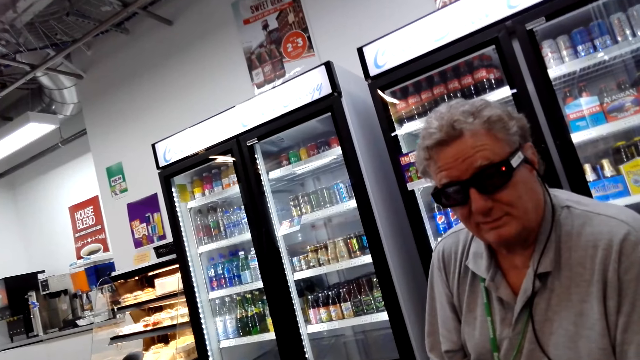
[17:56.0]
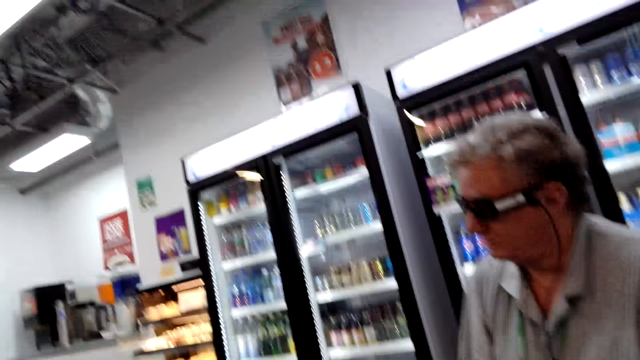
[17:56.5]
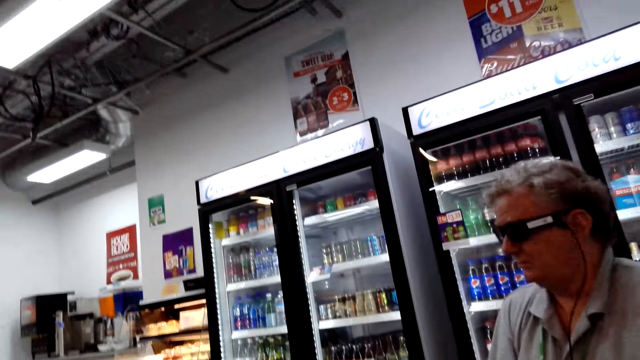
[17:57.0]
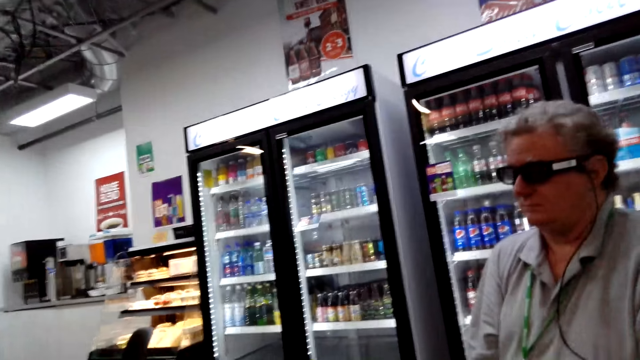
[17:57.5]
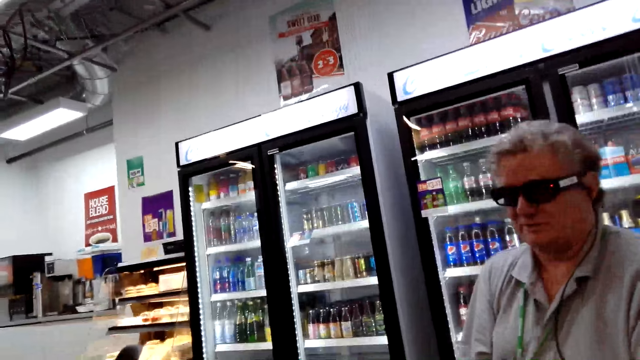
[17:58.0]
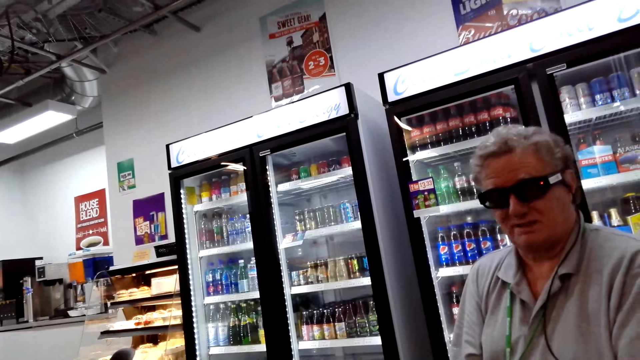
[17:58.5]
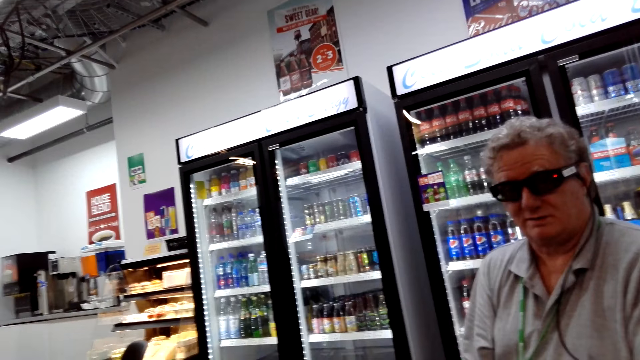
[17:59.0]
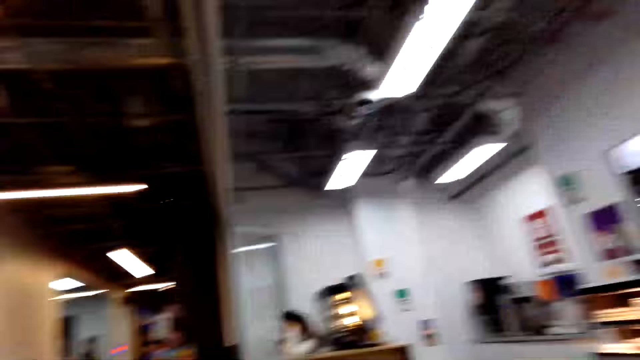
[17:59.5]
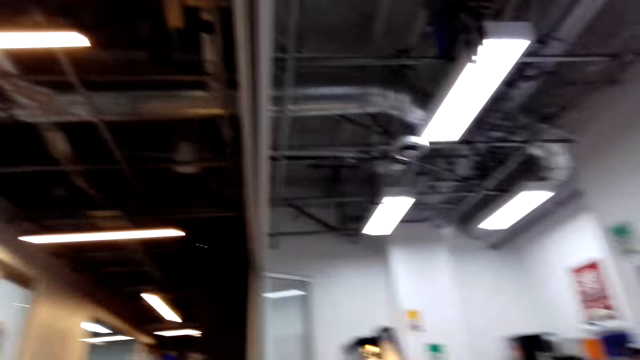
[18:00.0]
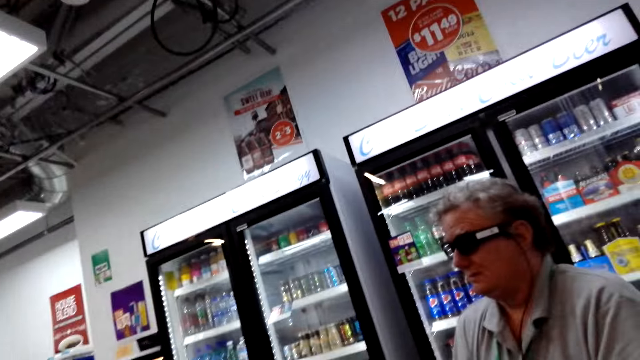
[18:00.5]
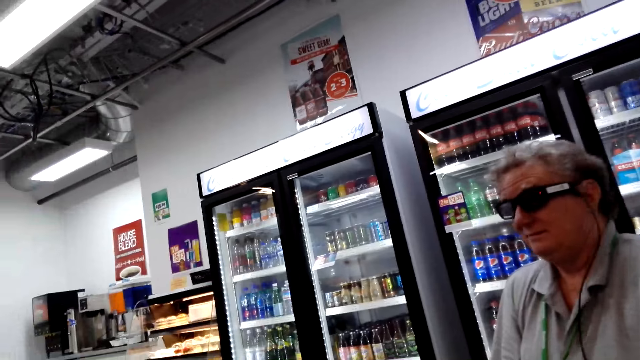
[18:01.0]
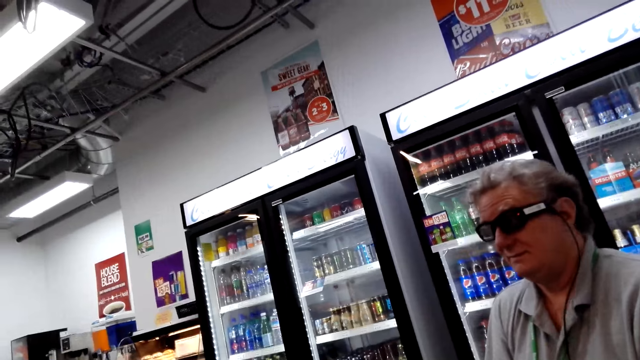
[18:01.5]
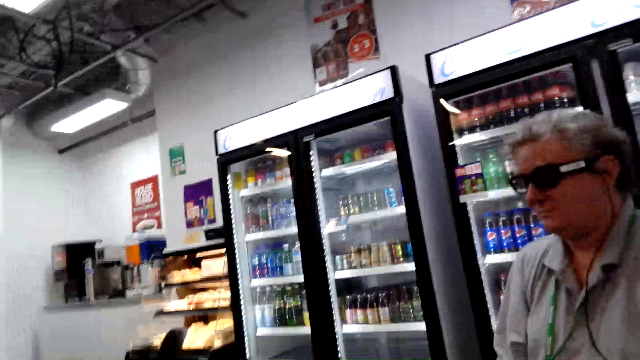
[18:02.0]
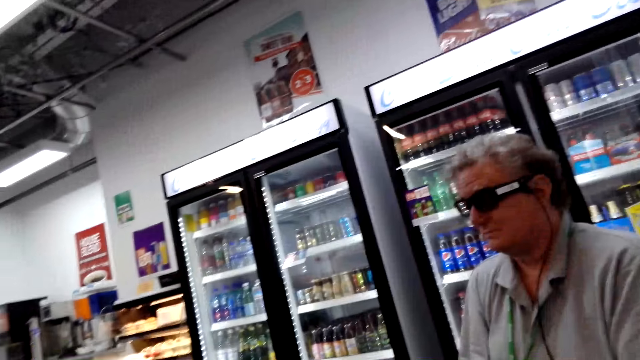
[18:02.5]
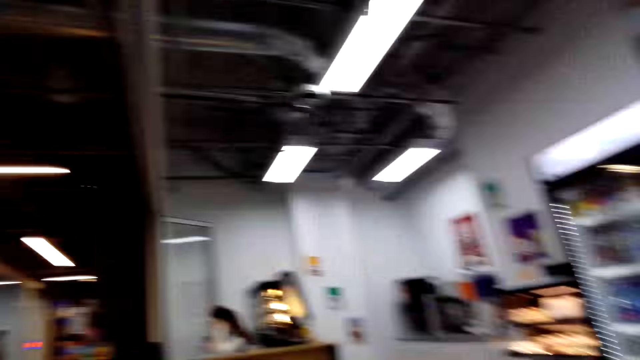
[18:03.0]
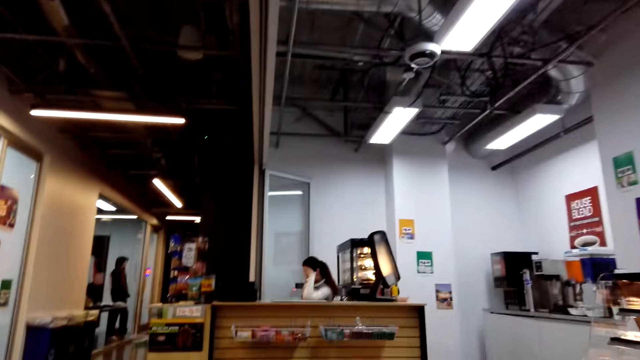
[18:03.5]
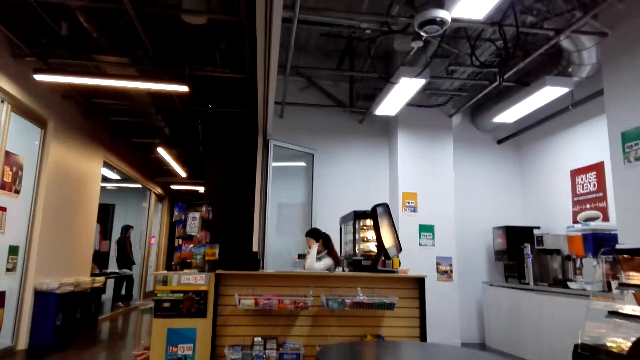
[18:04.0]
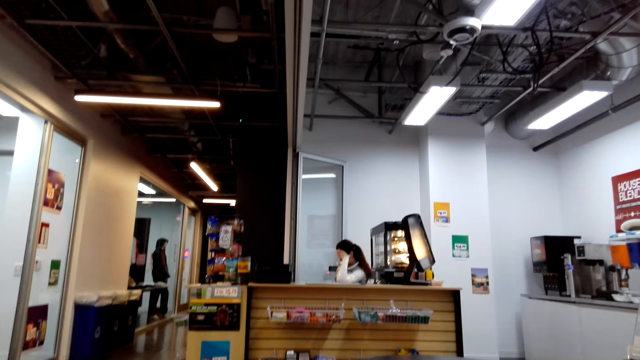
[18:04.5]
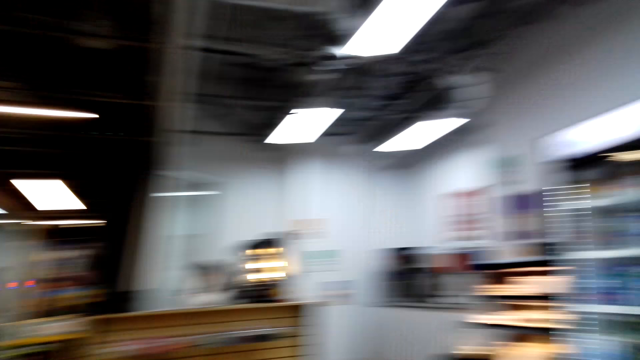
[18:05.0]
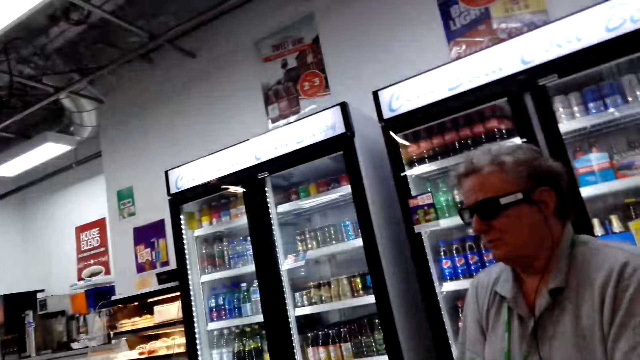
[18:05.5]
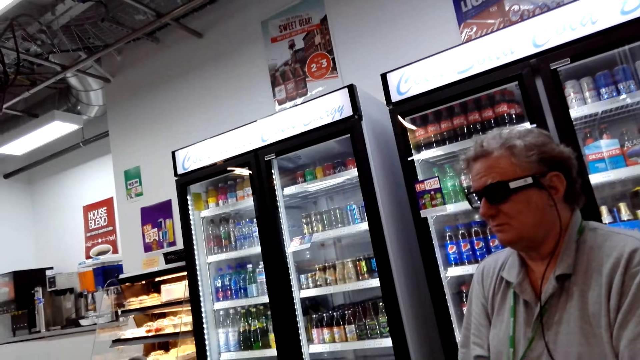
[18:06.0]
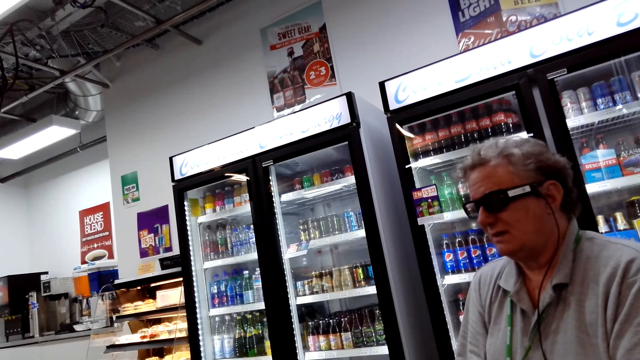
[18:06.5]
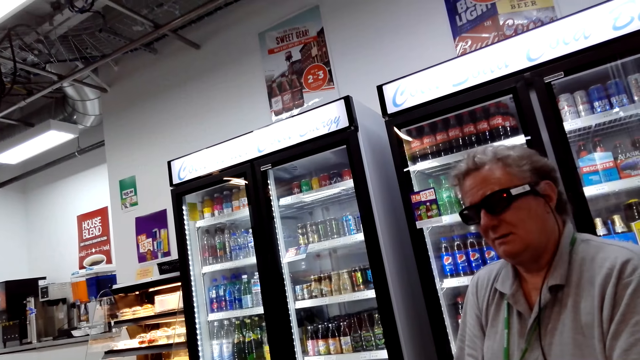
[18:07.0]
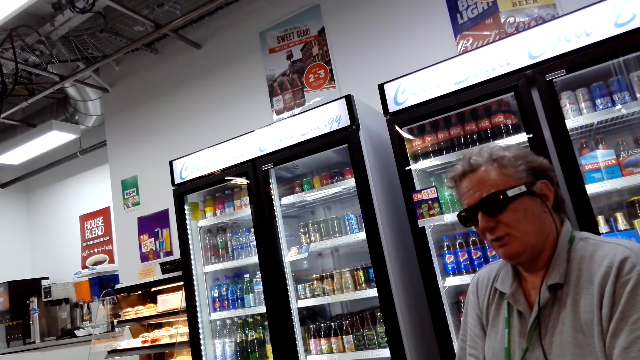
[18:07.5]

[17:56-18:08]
The camera wearer looks around.

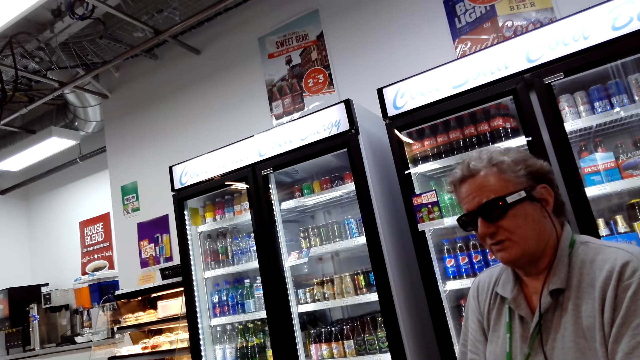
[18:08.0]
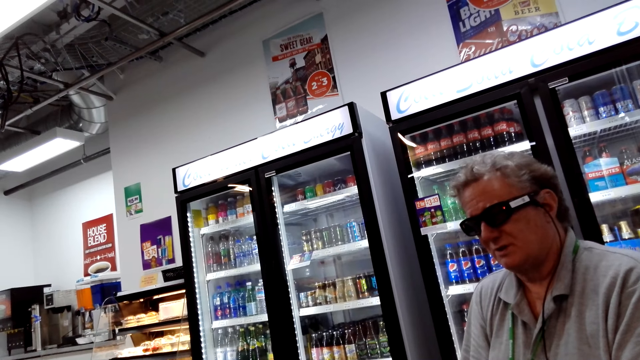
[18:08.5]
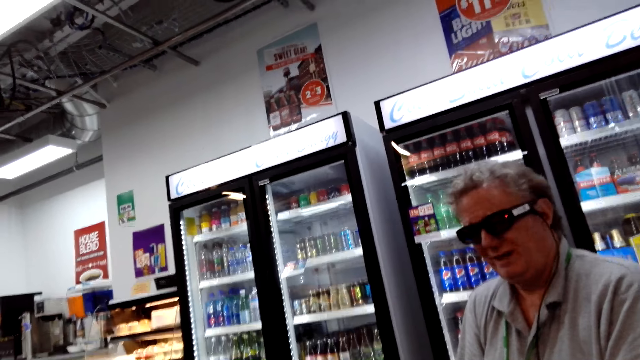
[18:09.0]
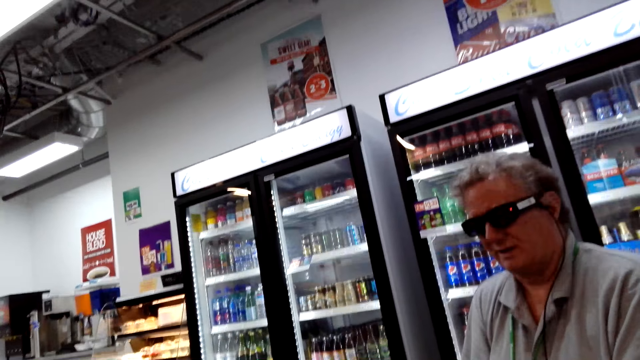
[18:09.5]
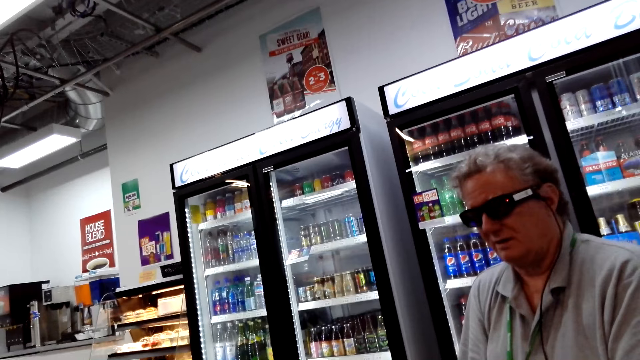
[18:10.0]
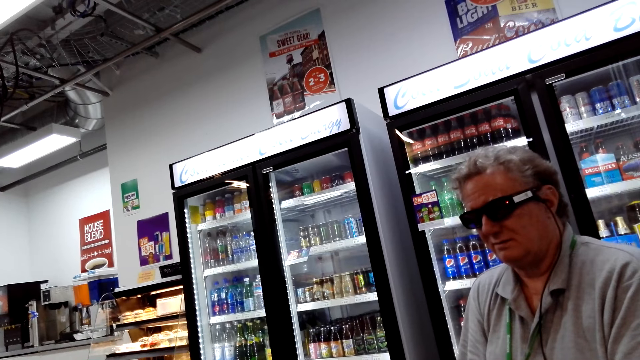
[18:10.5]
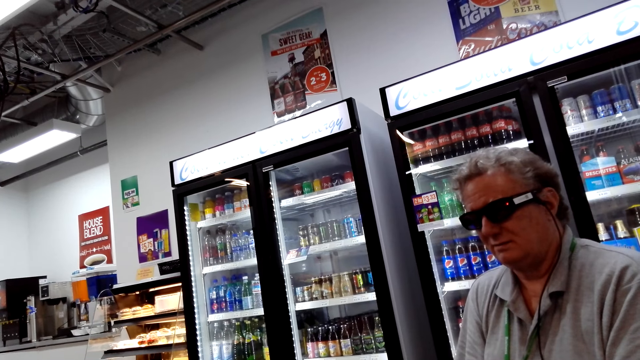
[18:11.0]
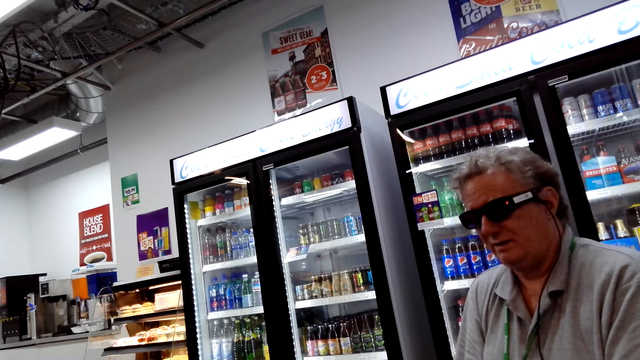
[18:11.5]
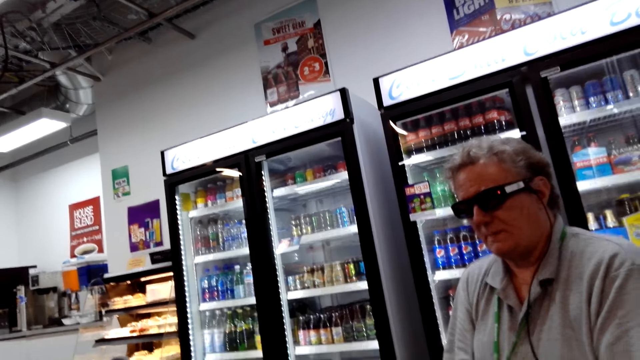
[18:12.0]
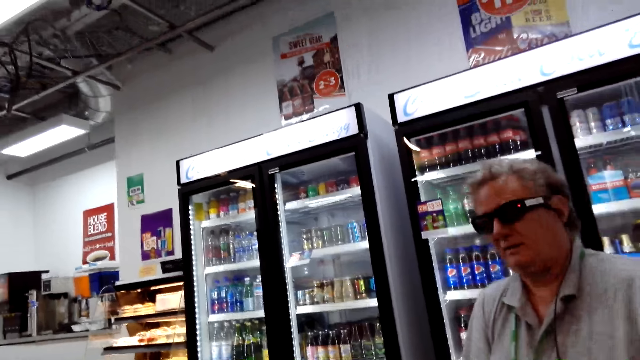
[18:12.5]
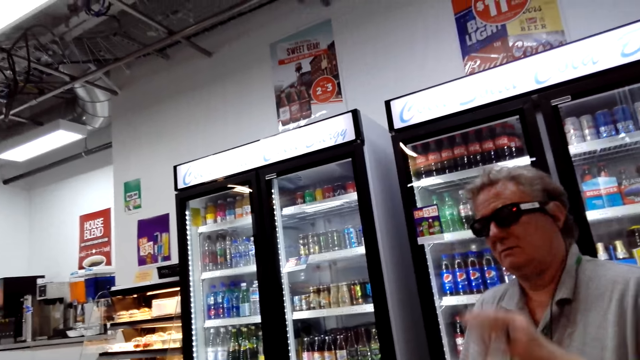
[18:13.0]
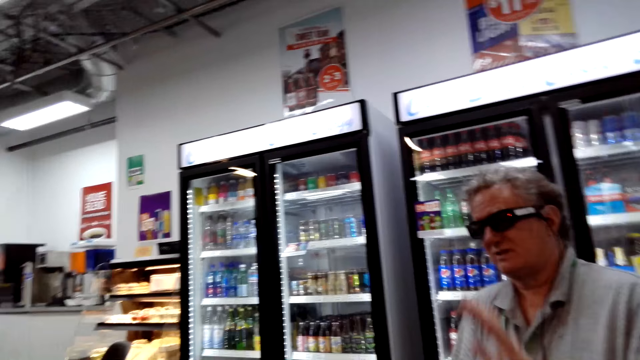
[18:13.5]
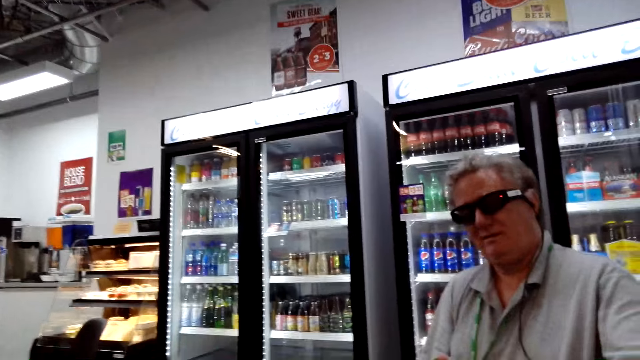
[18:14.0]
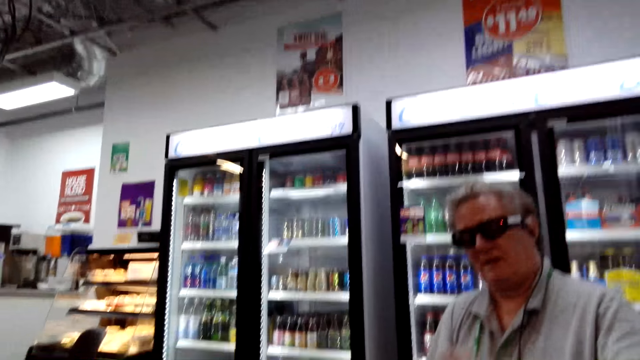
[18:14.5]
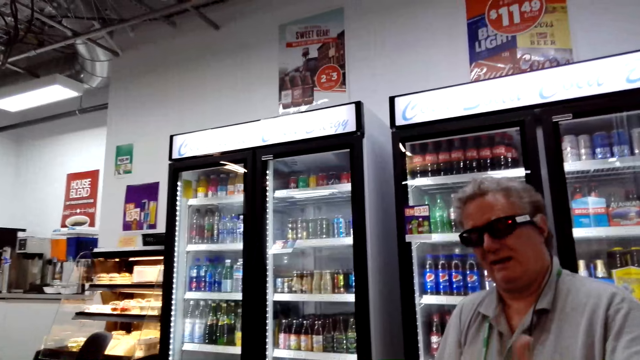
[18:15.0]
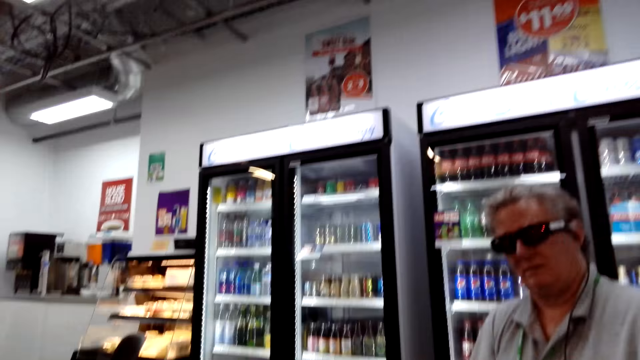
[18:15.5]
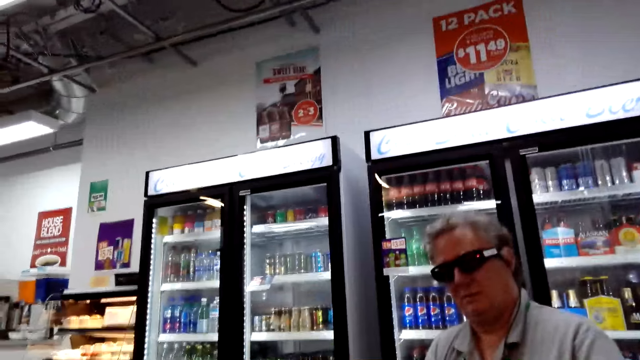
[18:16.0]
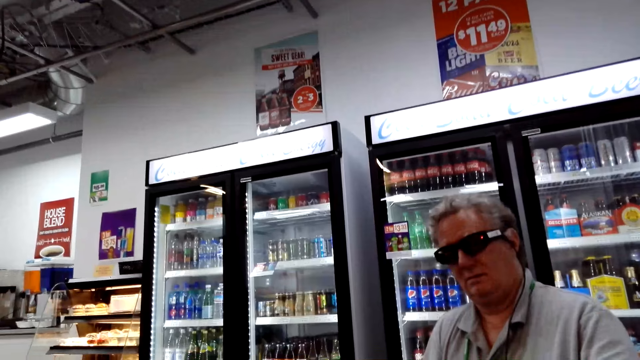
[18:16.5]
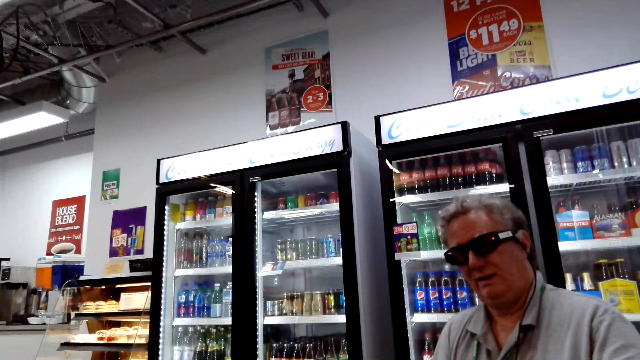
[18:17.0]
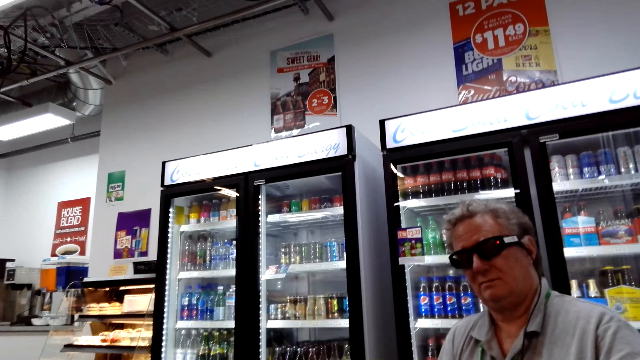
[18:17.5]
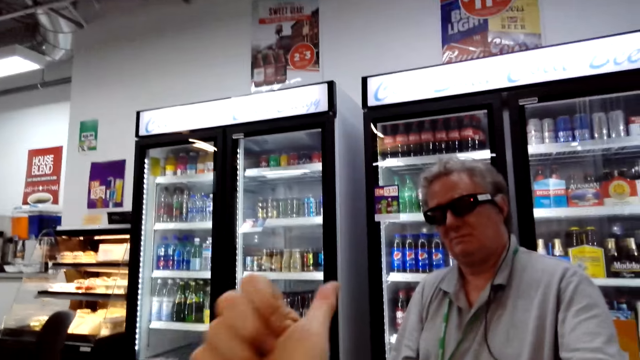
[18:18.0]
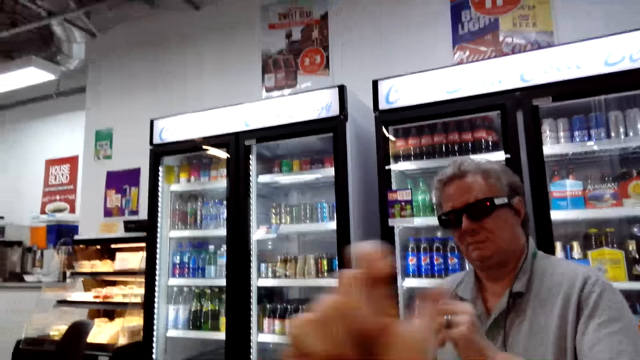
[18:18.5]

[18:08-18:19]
A man moves his left hand on the table. The camera wearer moves her hand on the table.
